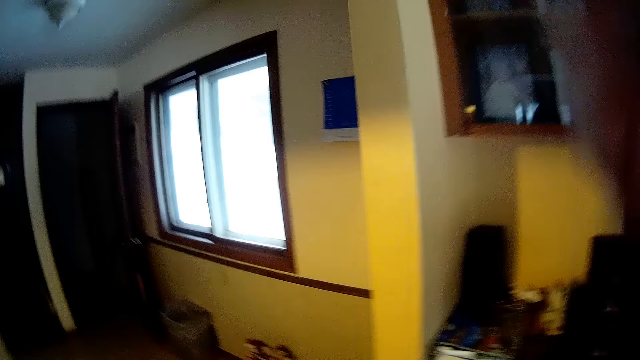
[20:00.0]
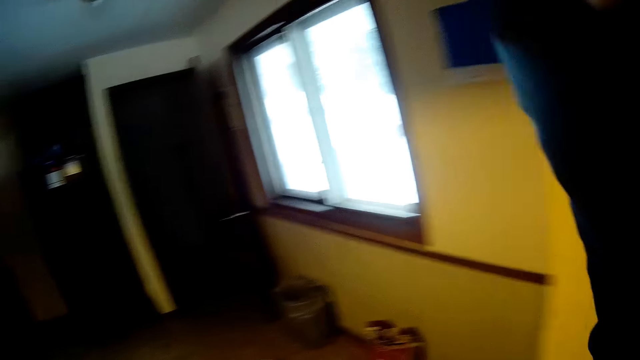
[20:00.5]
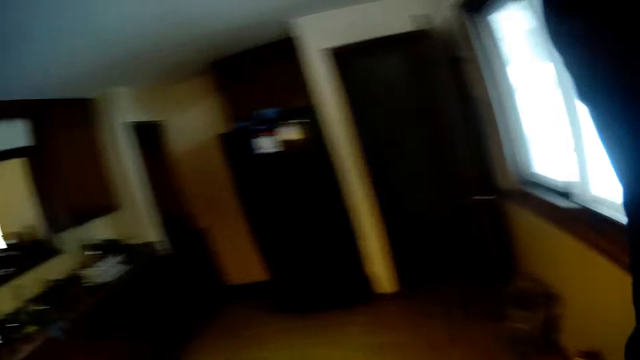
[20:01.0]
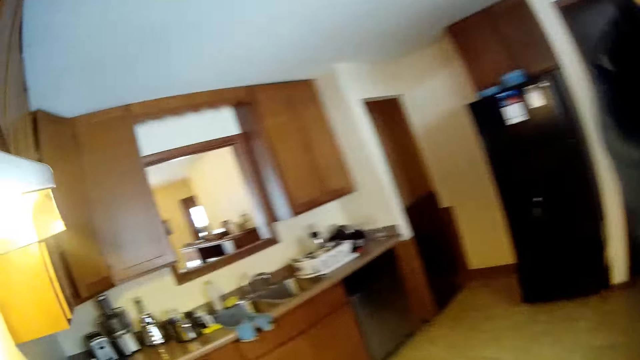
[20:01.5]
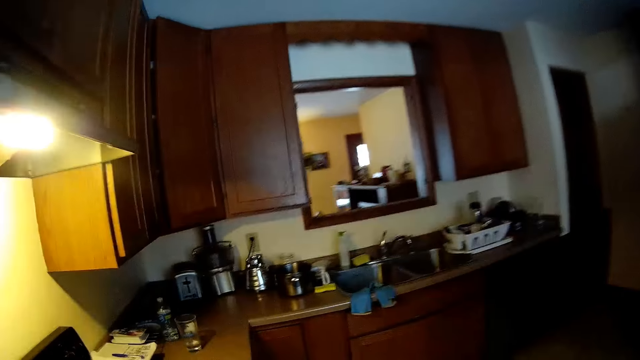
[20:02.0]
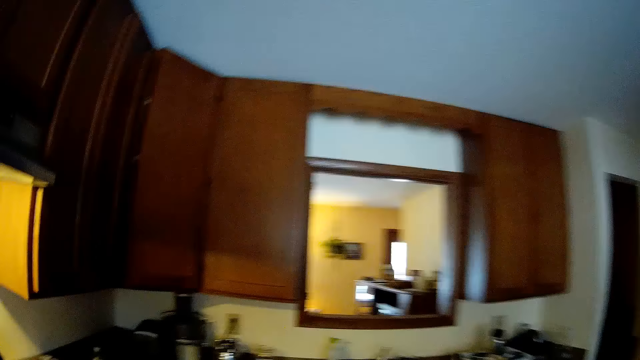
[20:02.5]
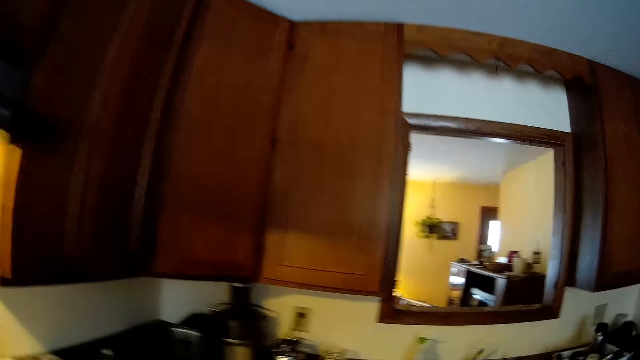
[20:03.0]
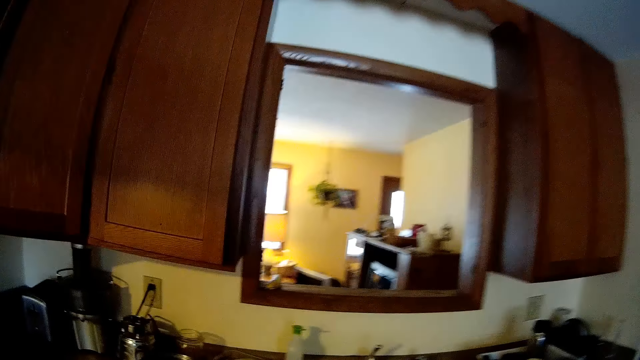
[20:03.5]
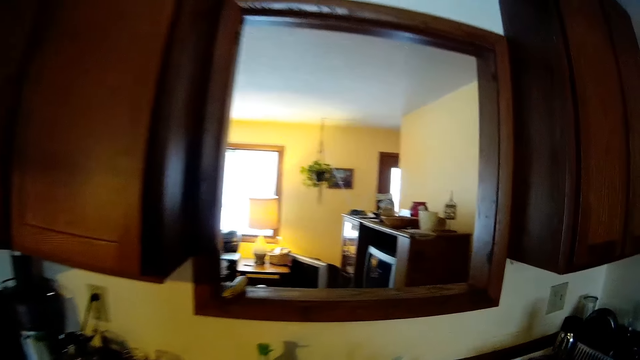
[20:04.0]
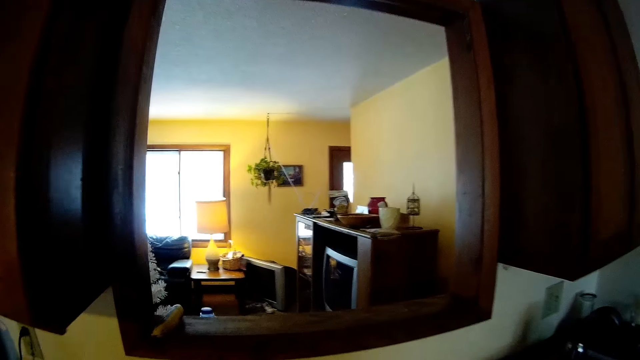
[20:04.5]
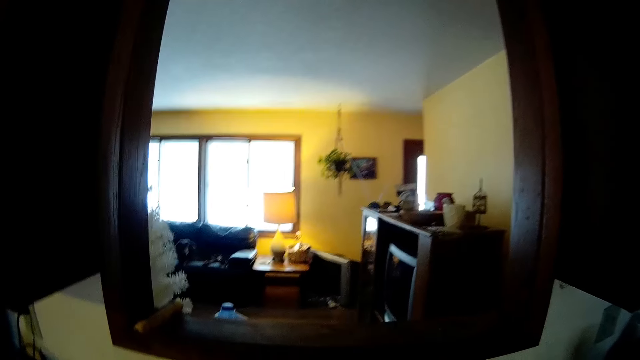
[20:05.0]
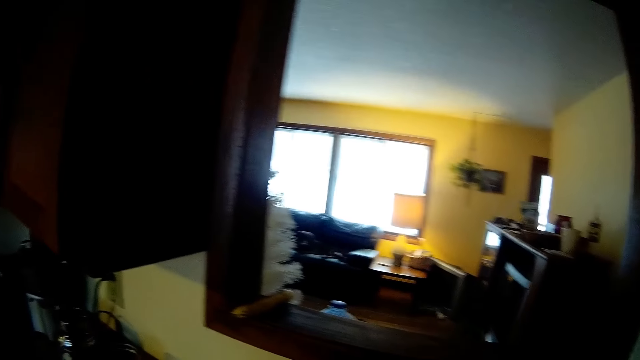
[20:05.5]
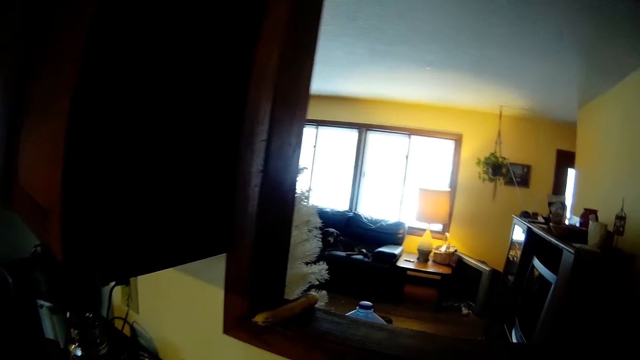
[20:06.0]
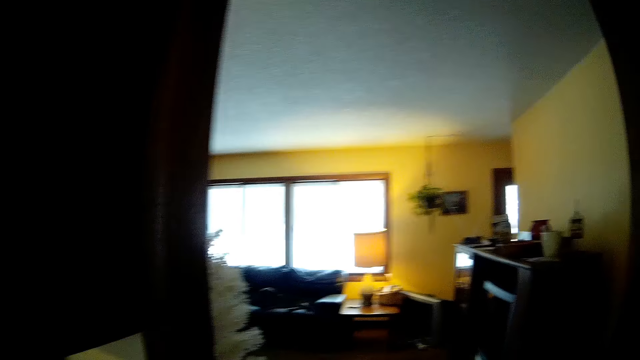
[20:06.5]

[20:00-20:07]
The camera wearer touches her face with her left hand. She walks towards the kitchen door. She walks into the kitchen.

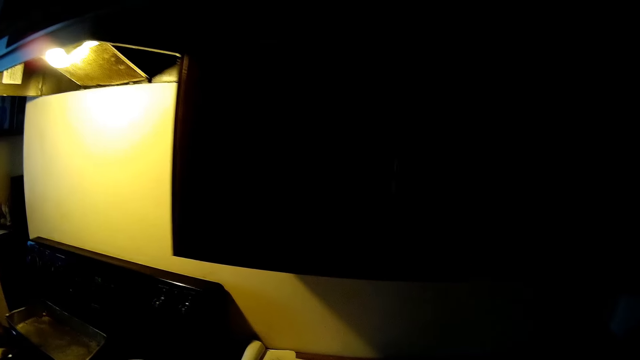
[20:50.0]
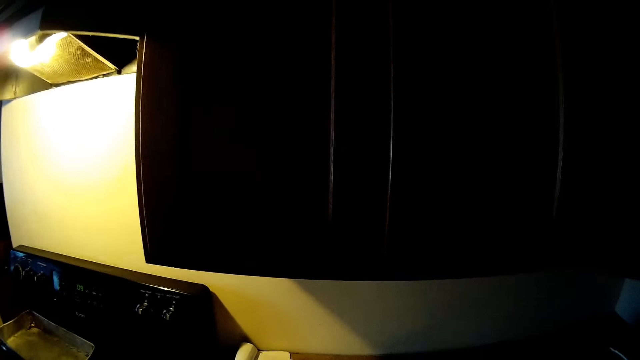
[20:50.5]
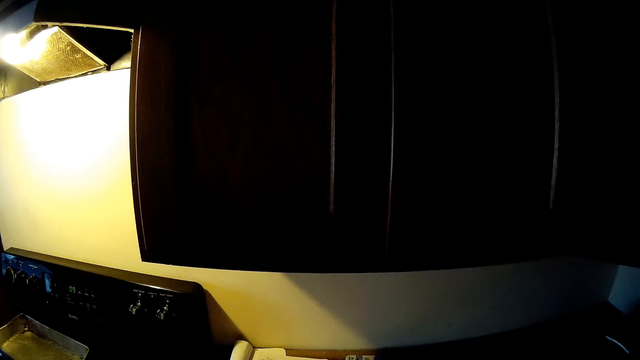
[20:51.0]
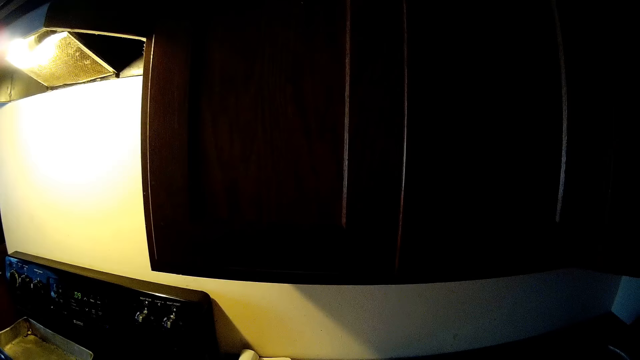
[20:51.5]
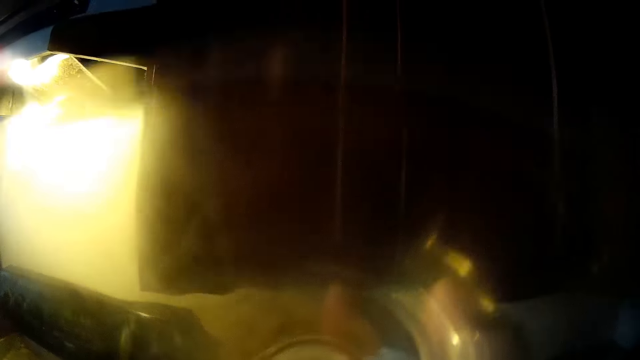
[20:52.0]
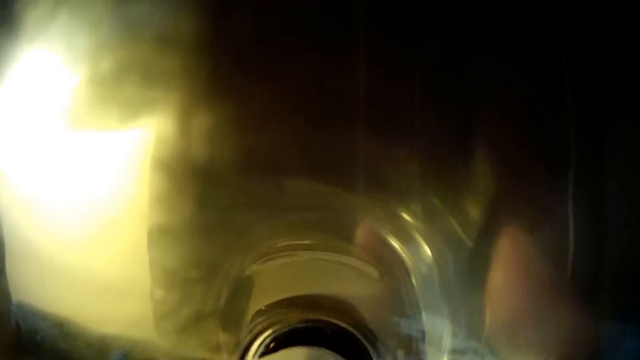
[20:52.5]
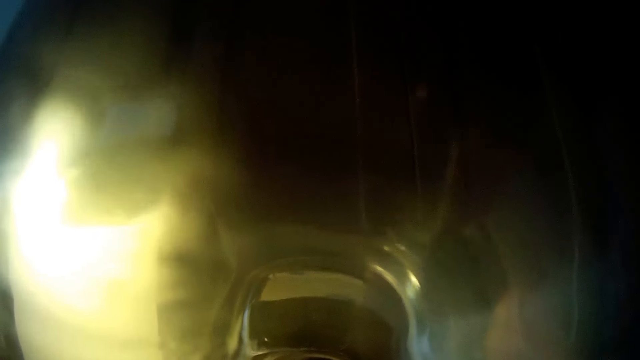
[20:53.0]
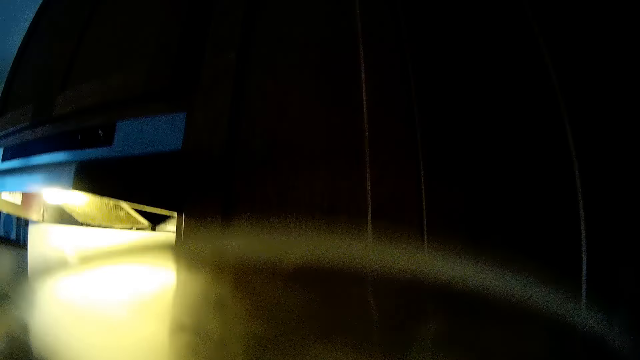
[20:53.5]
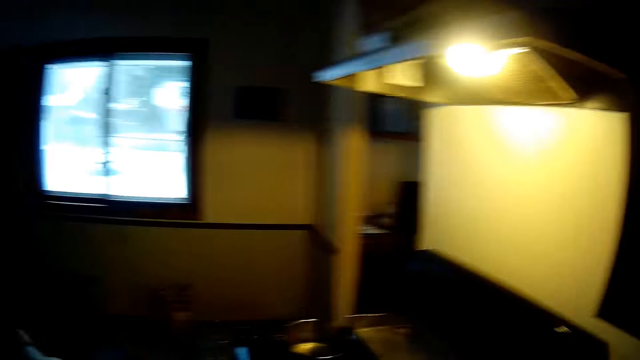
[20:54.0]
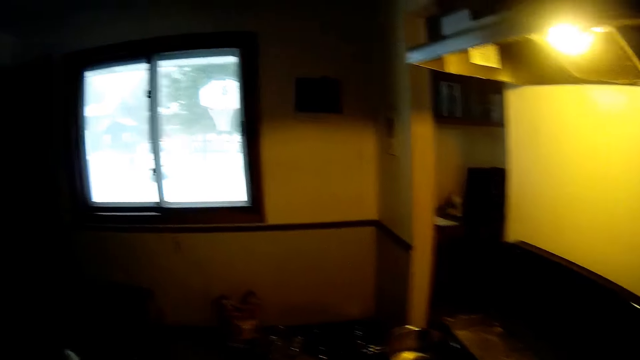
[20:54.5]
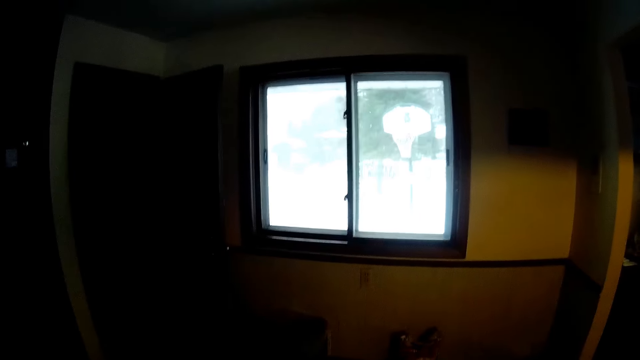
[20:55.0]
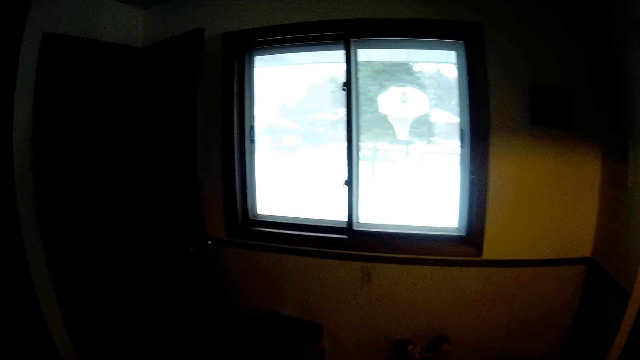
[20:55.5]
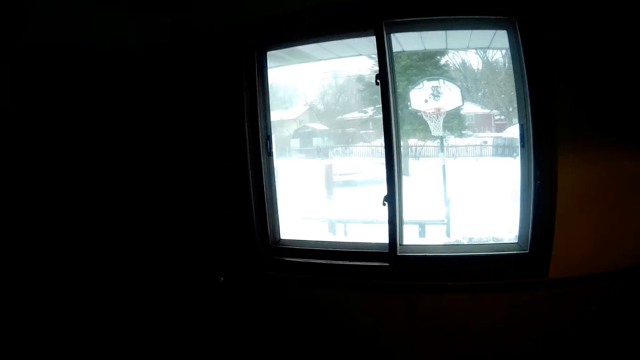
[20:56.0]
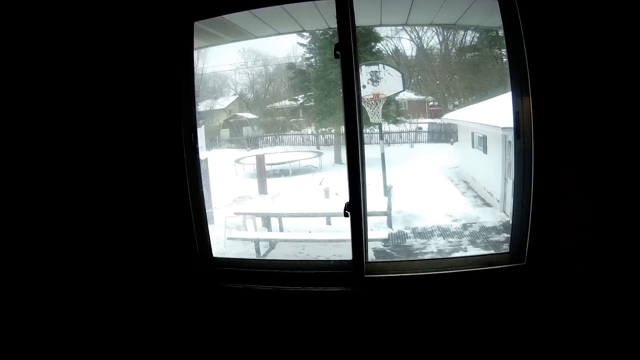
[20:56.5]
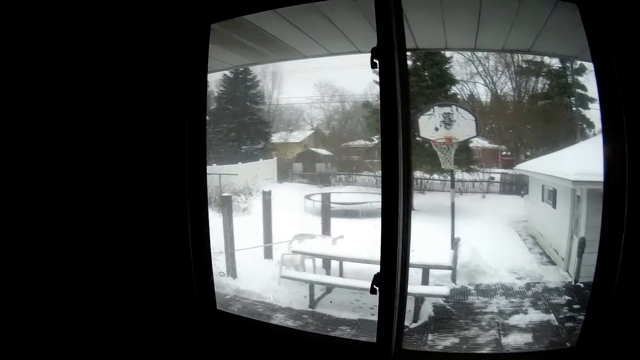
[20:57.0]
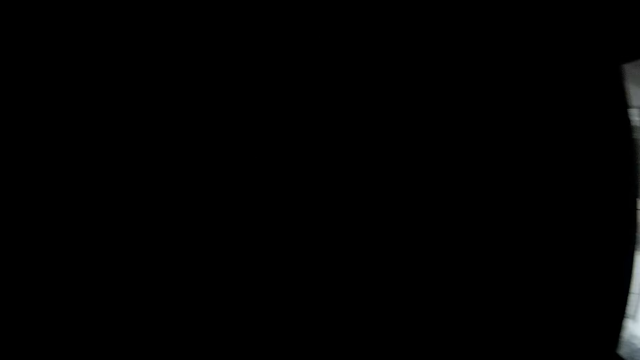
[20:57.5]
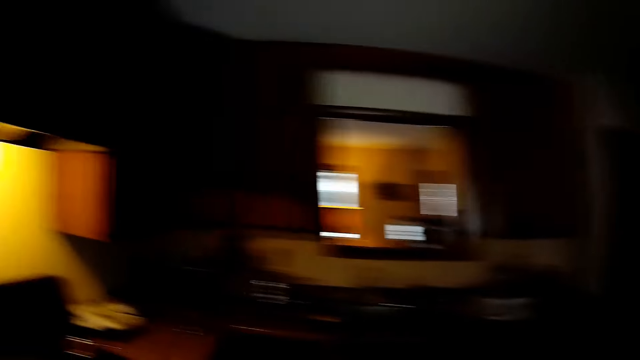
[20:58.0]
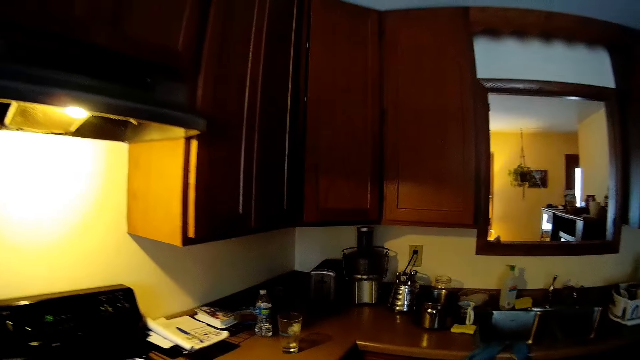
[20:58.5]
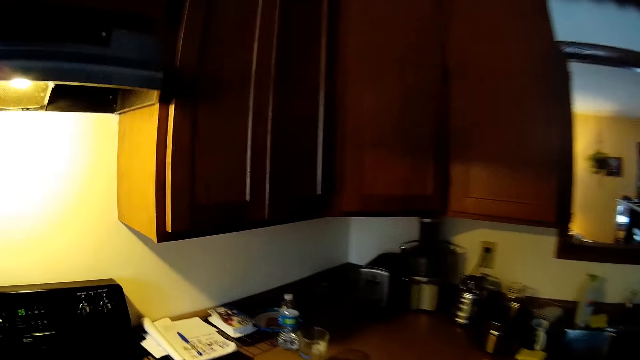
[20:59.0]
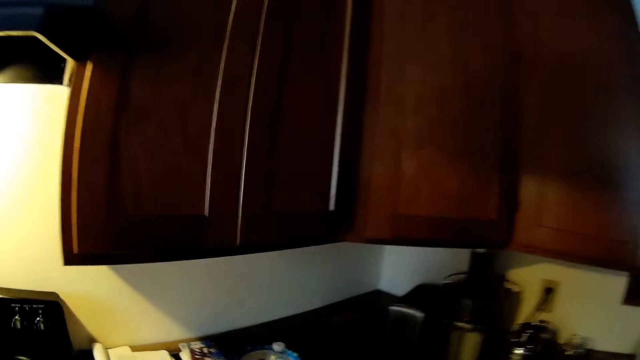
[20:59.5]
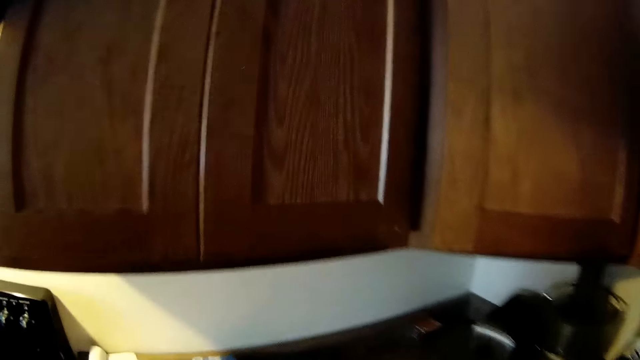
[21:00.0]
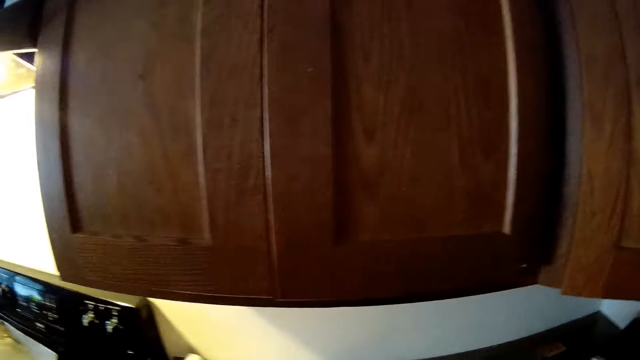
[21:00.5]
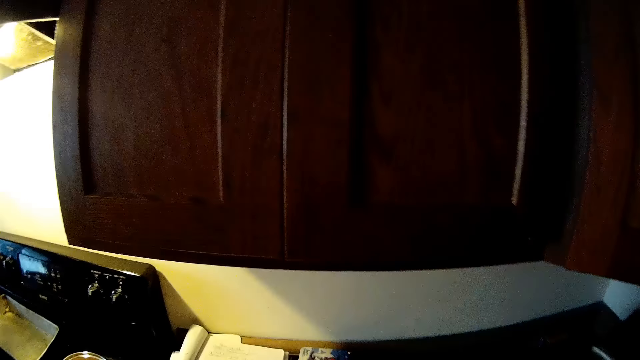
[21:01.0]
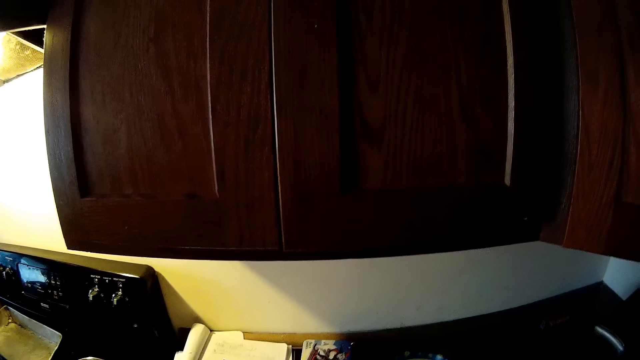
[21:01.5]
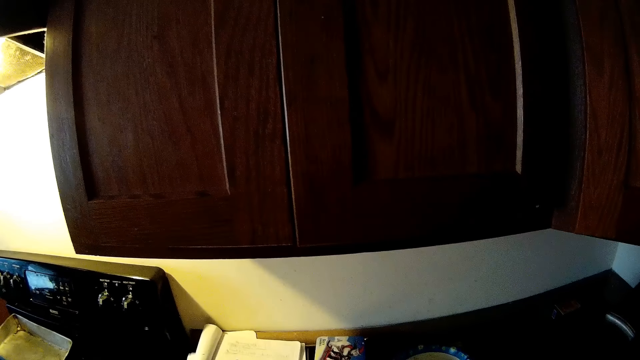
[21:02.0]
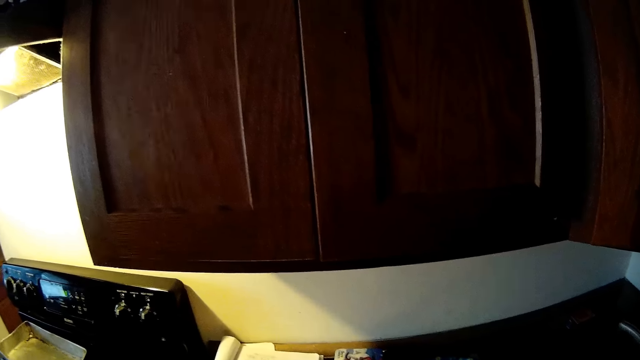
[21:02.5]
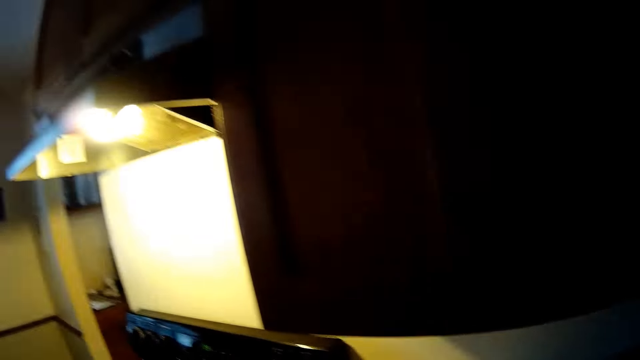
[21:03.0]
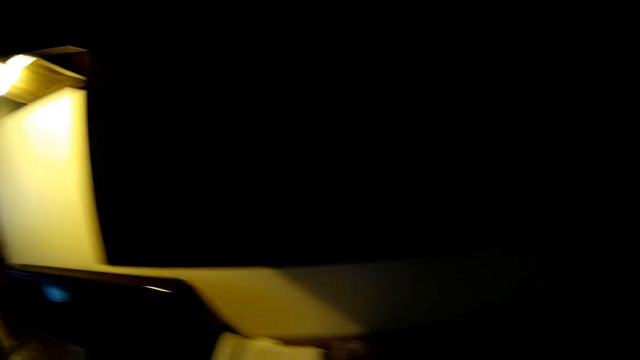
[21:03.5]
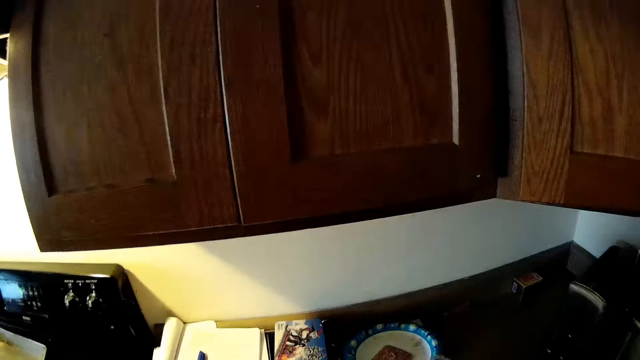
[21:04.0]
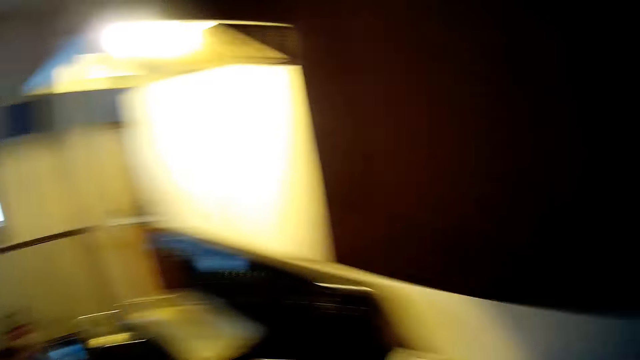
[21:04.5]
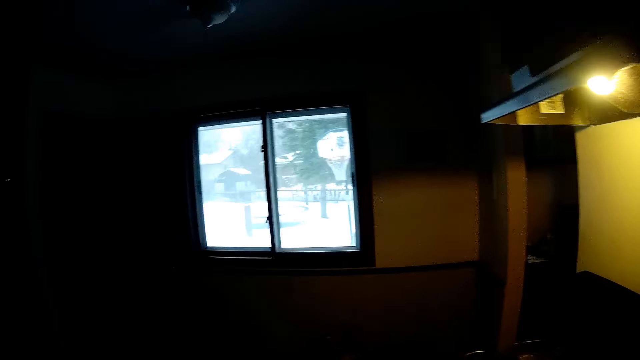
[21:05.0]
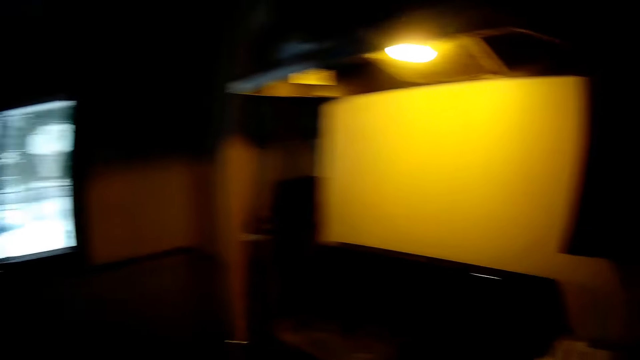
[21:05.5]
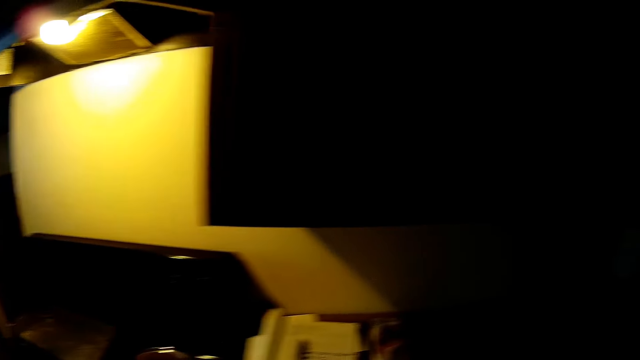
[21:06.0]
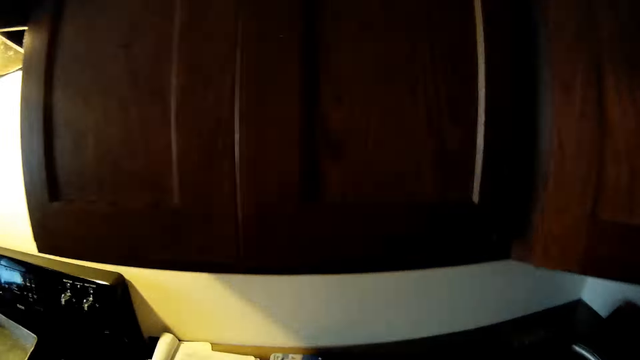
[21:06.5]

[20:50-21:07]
The camera wearer drinks from a cup of water in her left hand. She picks up a glass bowl. She walks in the kitchen.
